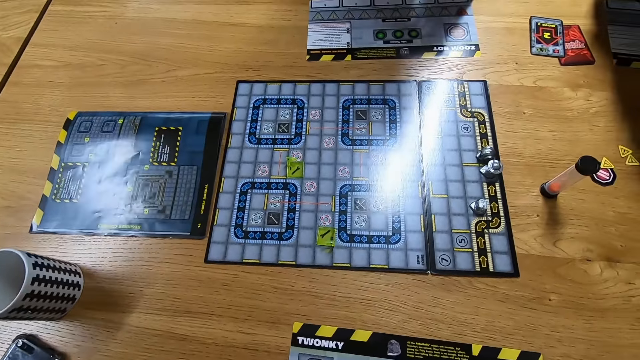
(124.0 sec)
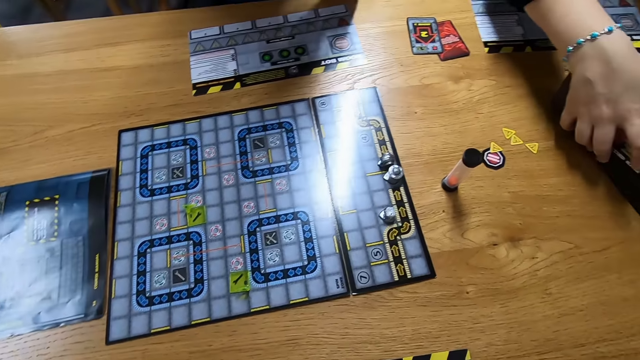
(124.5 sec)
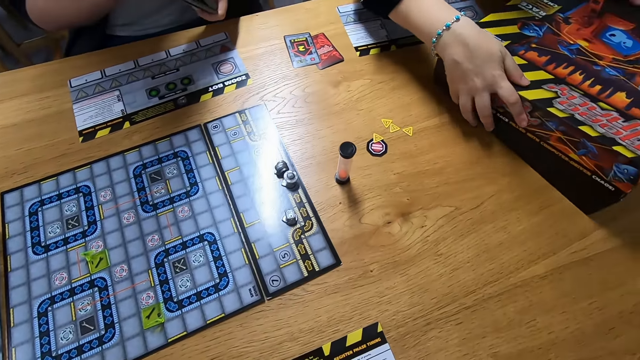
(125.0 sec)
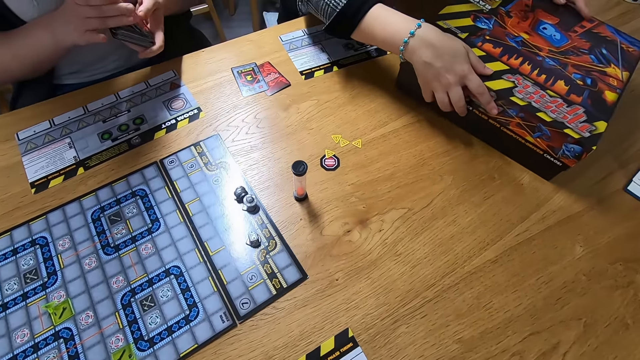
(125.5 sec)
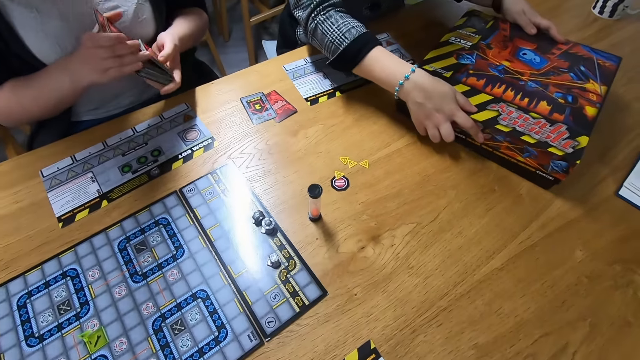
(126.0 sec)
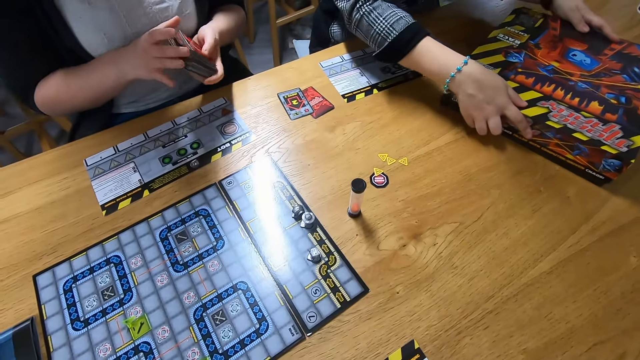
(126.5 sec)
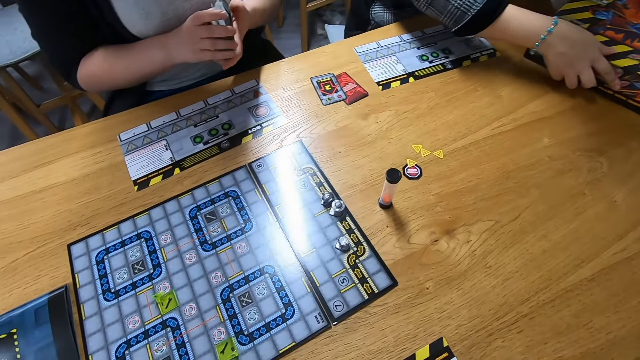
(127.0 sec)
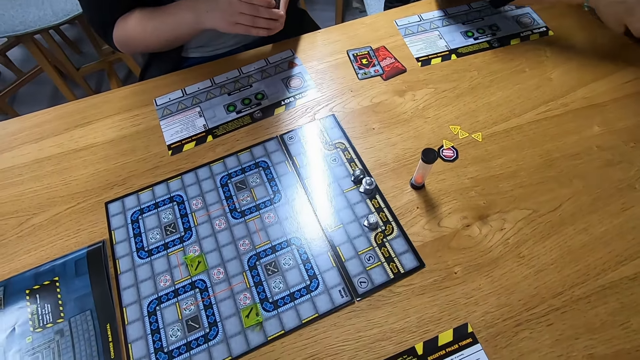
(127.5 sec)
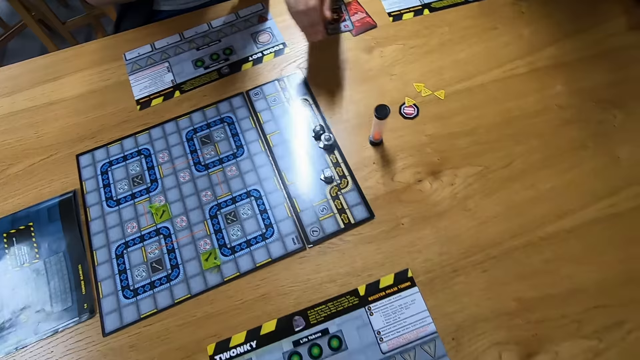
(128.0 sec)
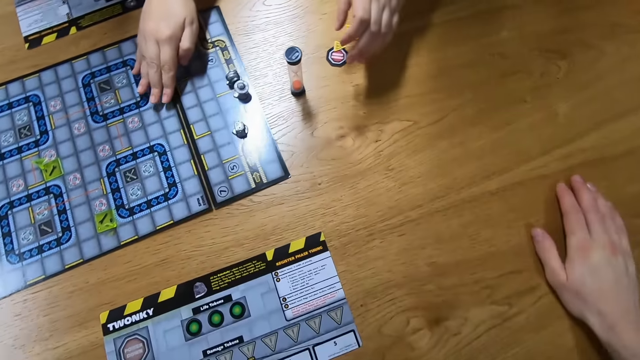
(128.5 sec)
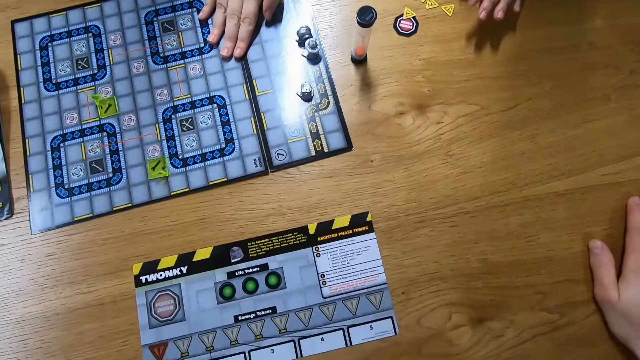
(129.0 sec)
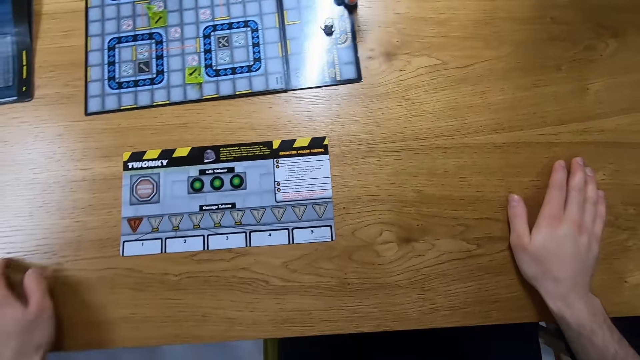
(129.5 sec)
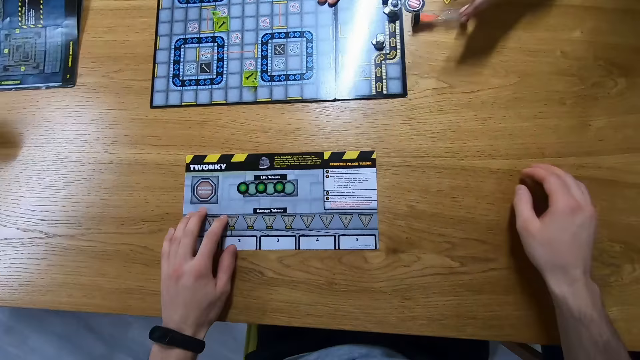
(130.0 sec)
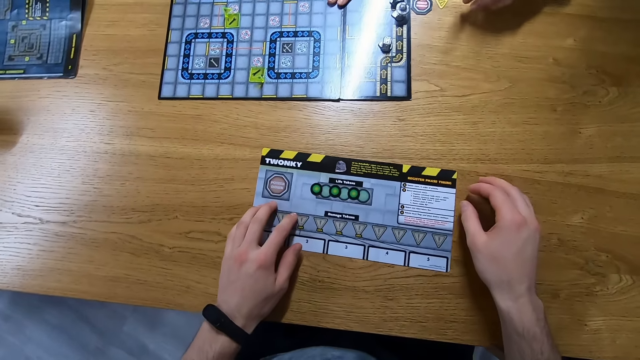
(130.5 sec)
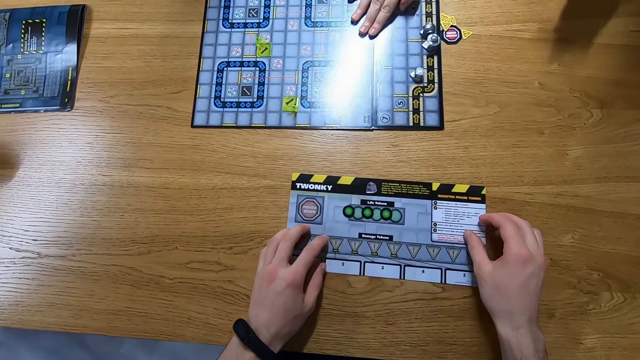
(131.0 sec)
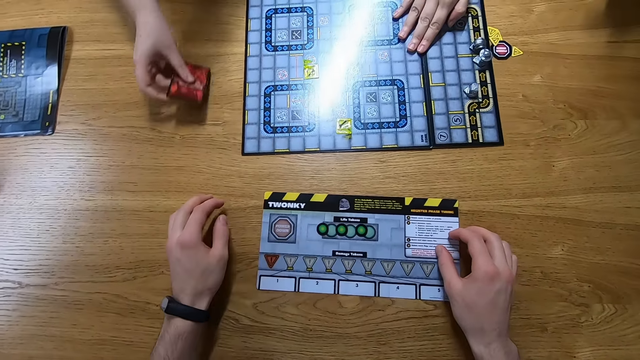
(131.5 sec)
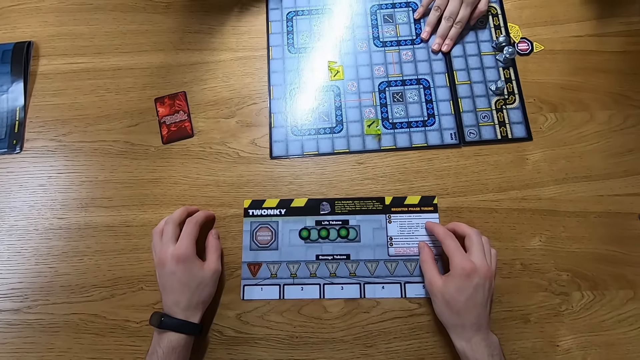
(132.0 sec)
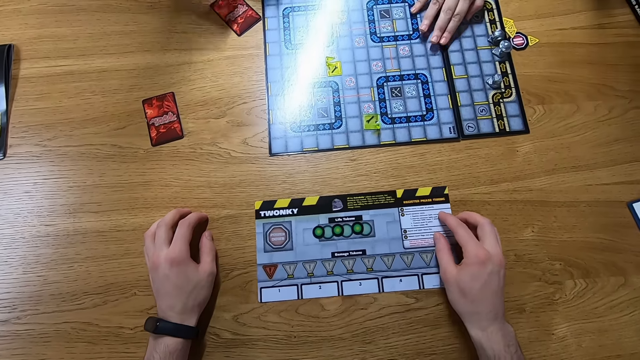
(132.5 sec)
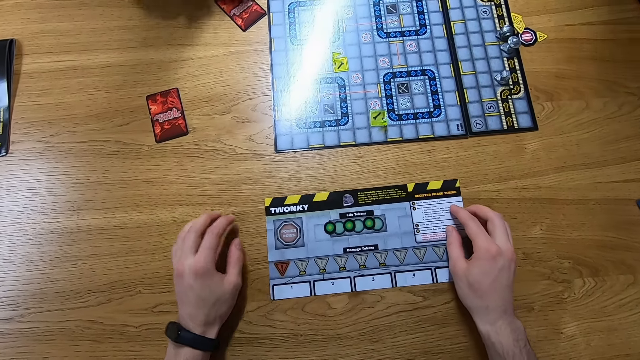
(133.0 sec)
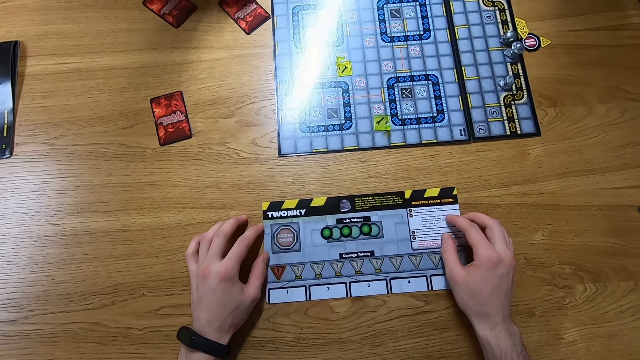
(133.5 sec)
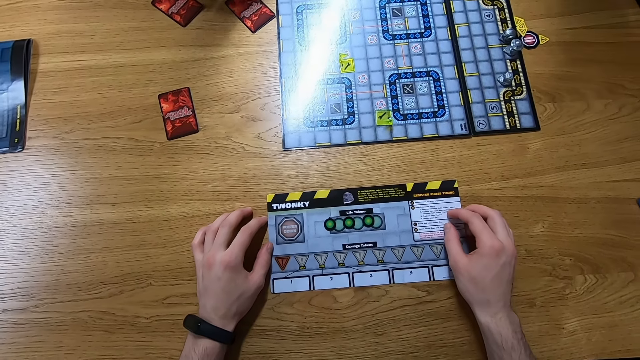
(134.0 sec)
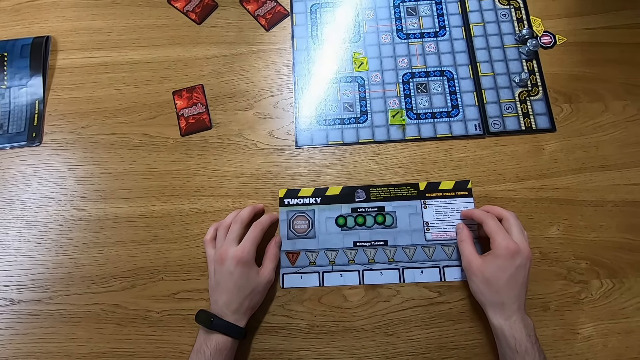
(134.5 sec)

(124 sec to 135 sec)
A woman closes the box. Another woman shuffles cards. The second woman holds the cards. The first woman pulls the game board. The second woman pushes the board. The camera wearer moves the game board. The second woman places the cards on the table.

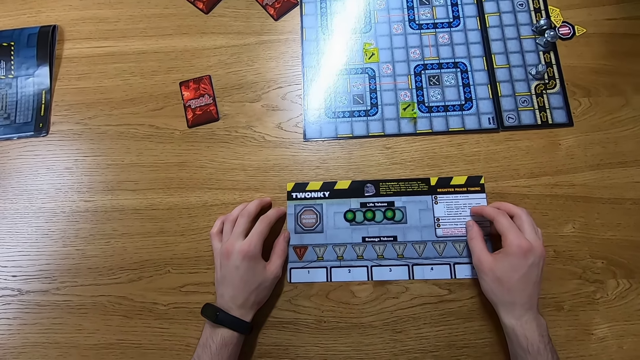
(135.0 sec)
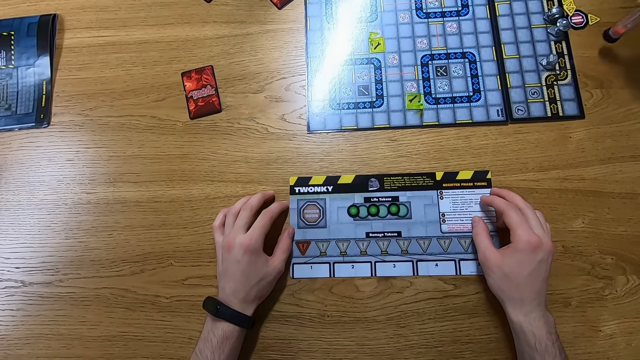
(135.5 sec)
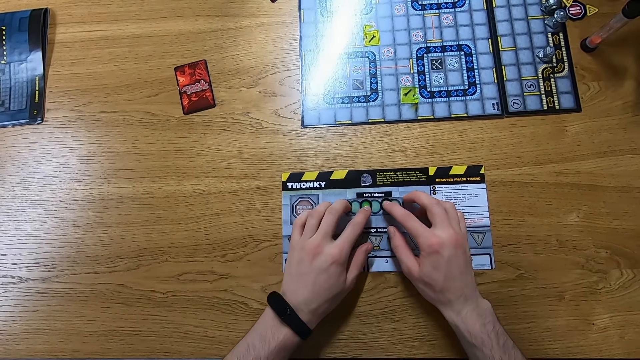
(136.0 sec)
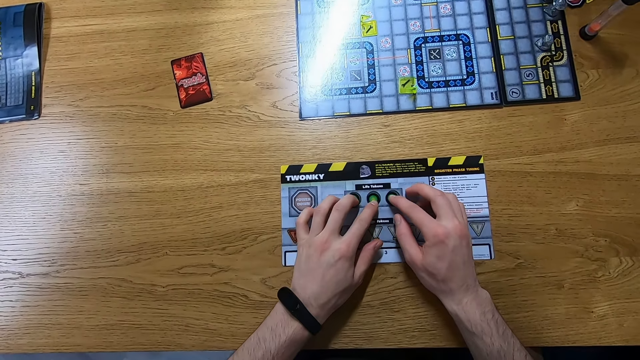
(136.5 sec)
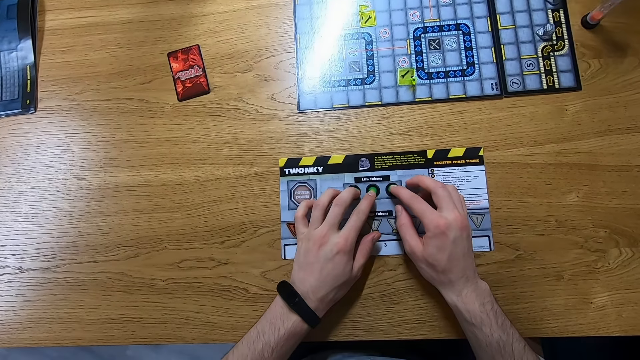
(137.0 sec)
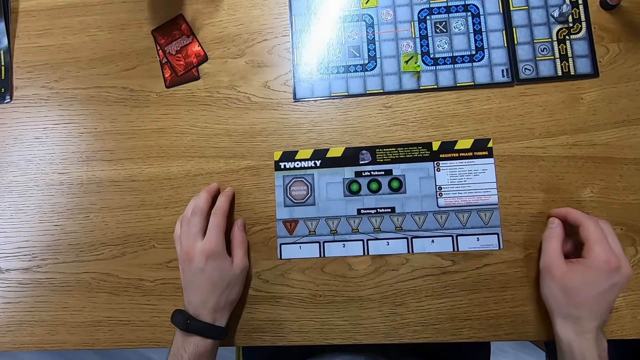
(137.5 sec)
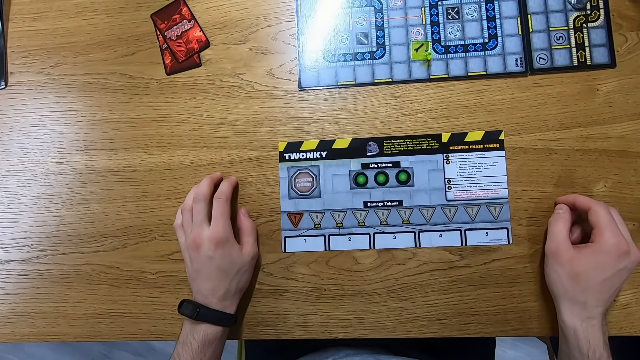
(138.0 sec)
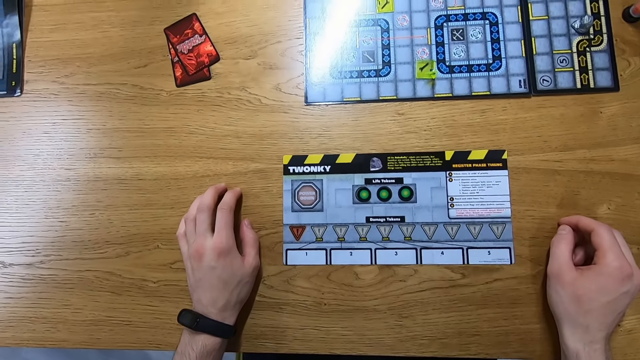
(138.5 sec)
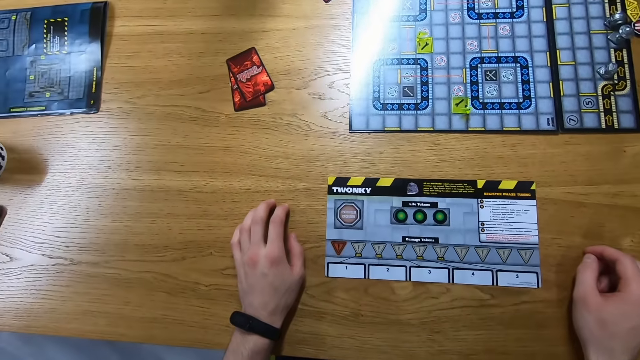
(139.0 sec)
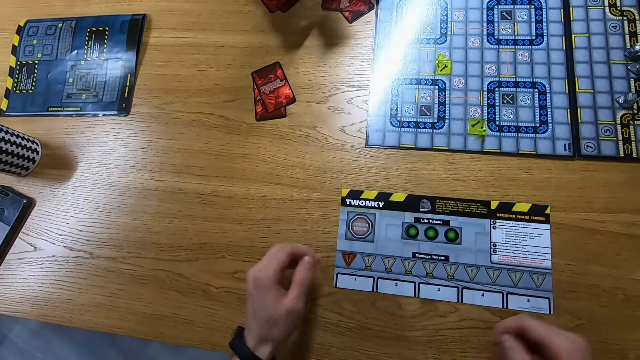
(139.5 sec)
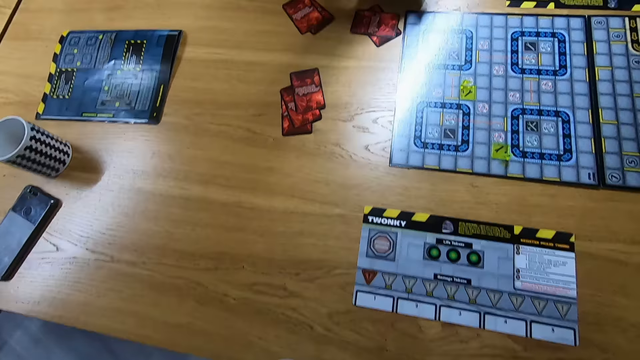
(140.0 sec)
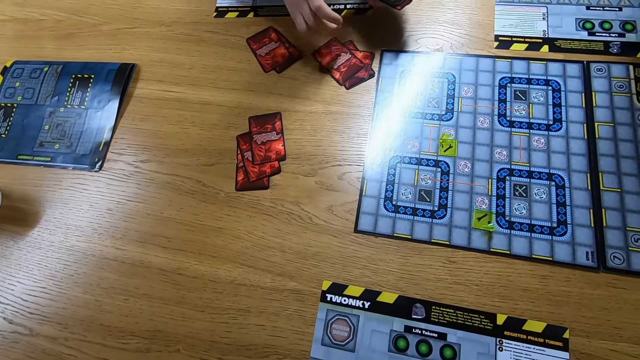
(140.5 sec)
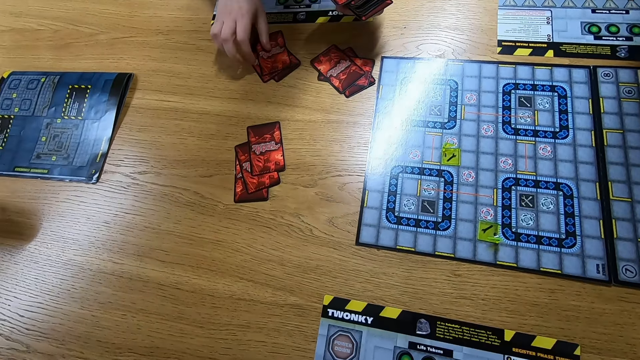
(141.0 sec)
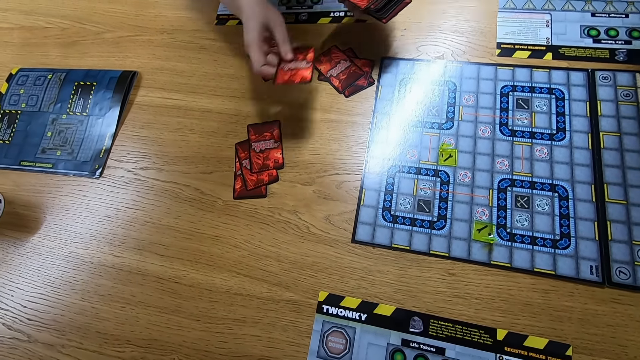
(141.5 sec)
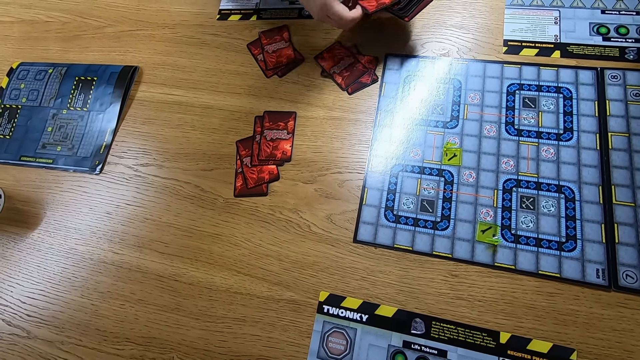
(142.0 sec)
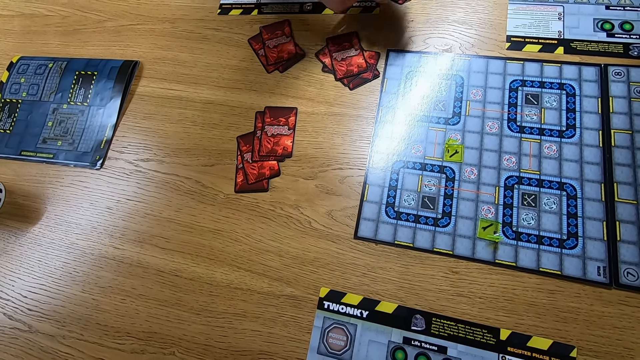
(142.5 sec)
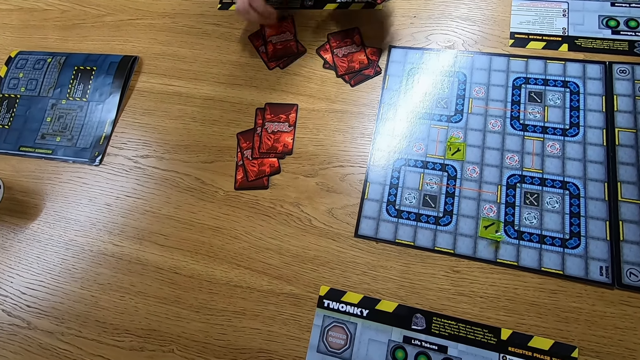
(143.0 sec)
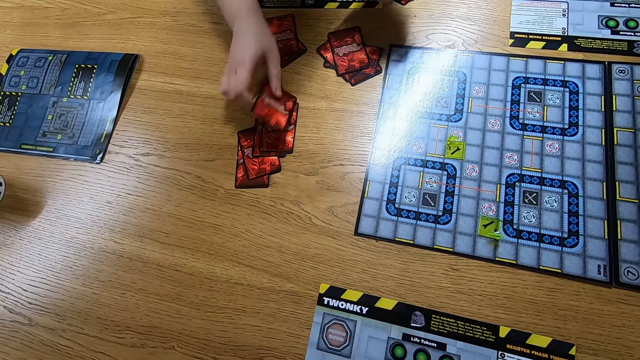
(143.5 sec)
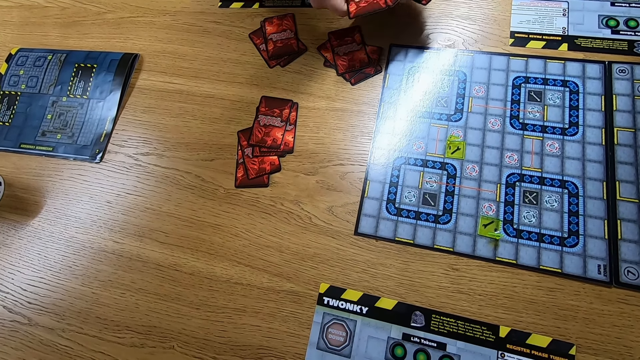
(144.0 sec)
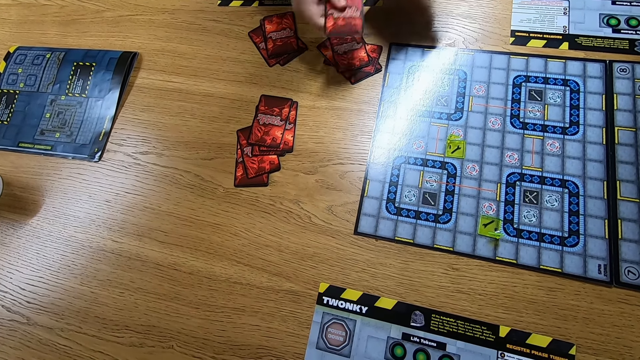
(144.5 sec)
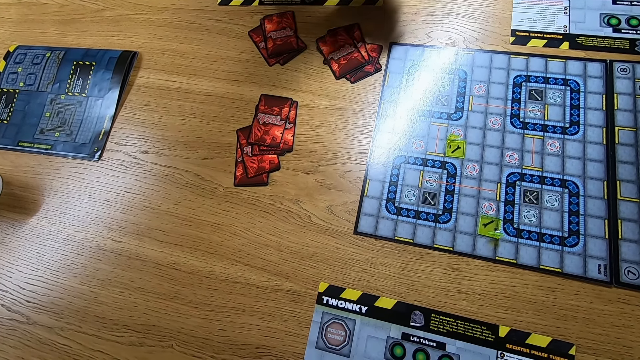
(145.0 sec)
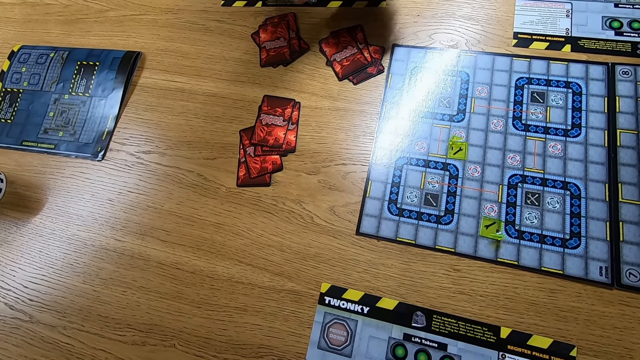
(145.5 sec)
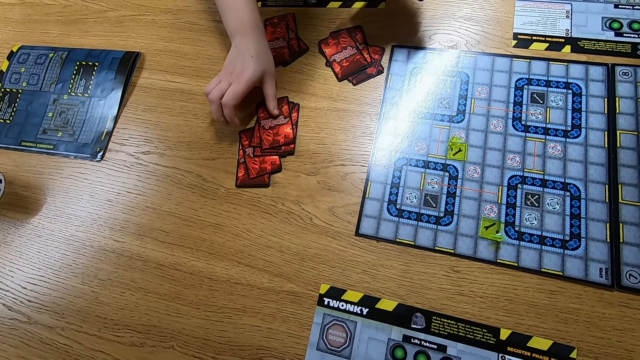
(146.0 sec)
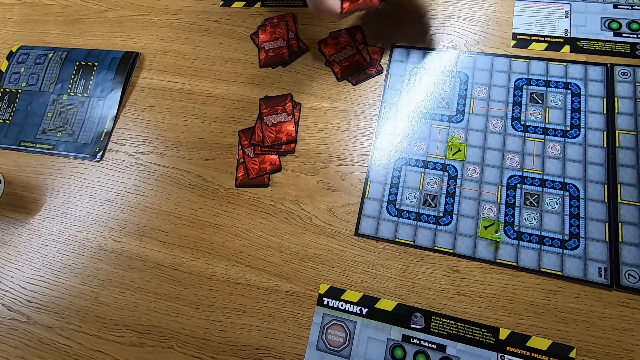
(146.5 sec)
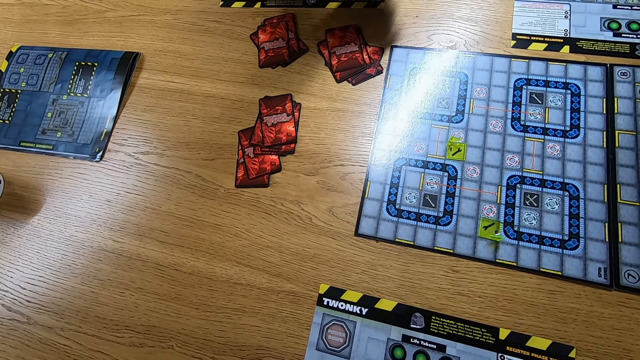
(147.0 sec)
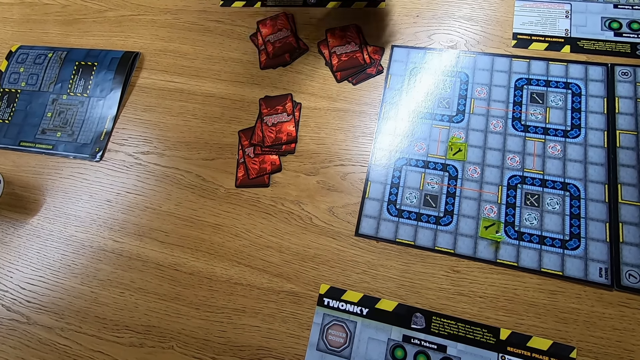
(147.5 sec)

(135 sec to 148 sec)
The camera wearer holds something on the board. They adjust the playing pieces. A woman places the cards on the table.
